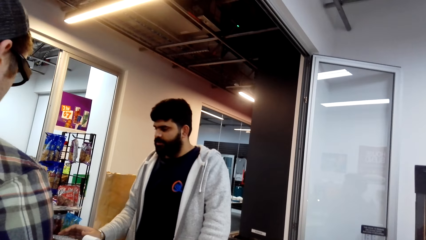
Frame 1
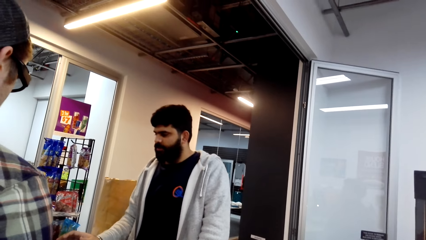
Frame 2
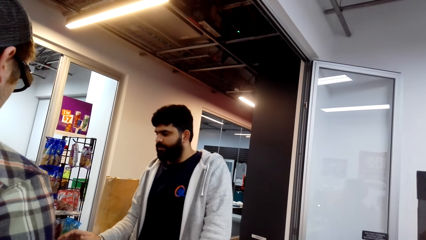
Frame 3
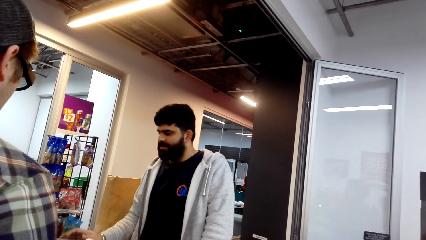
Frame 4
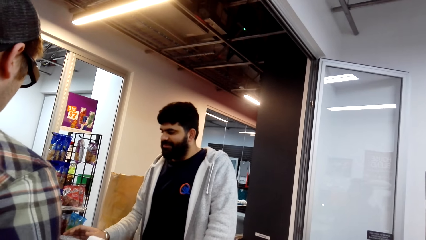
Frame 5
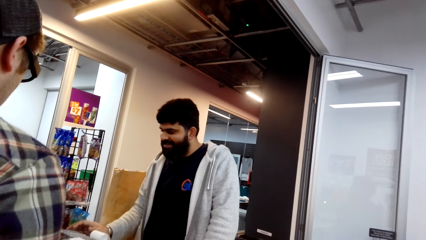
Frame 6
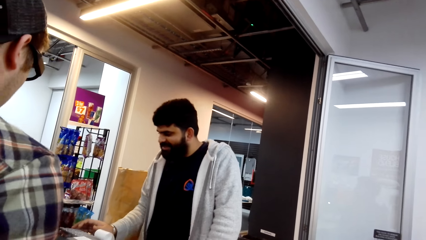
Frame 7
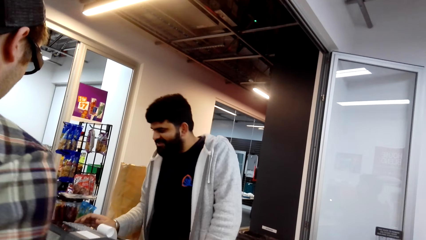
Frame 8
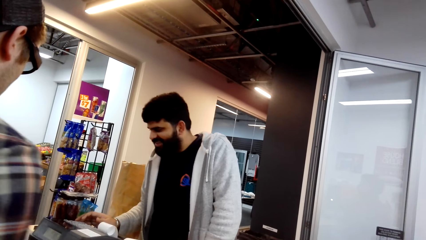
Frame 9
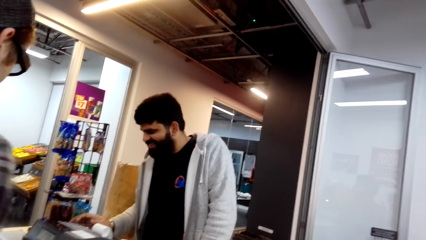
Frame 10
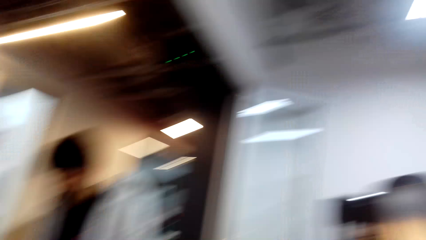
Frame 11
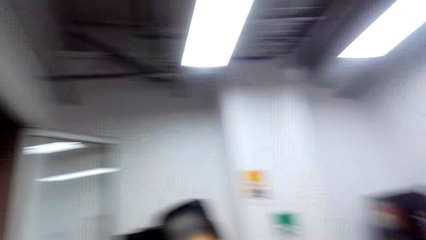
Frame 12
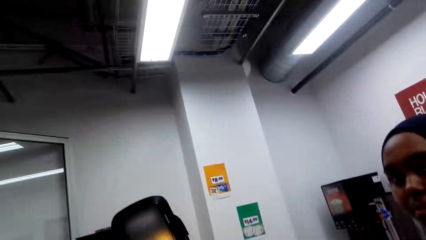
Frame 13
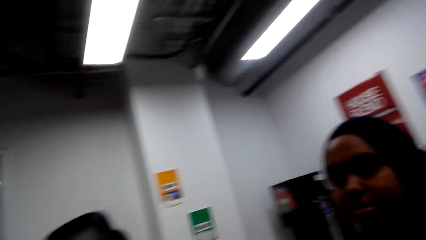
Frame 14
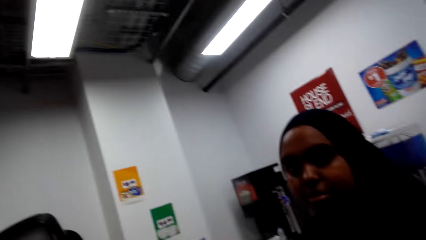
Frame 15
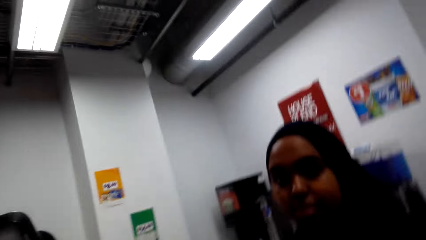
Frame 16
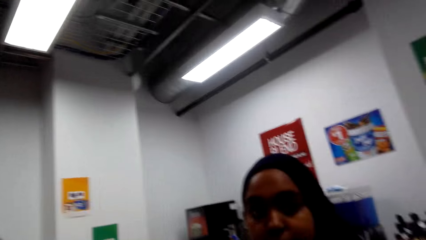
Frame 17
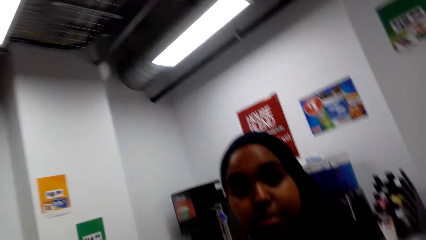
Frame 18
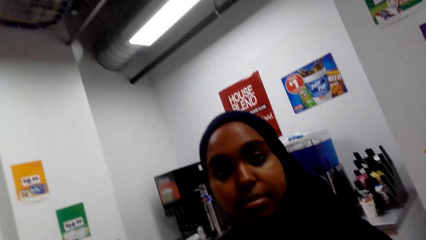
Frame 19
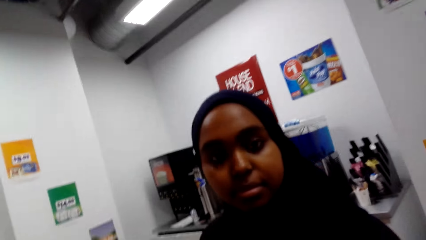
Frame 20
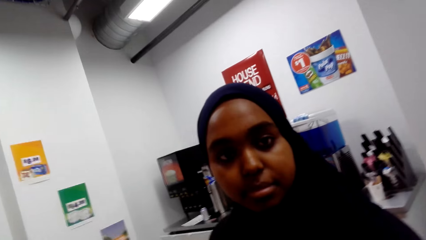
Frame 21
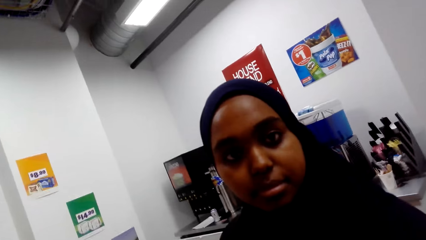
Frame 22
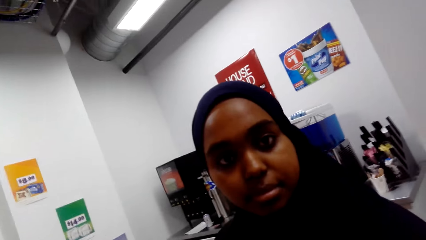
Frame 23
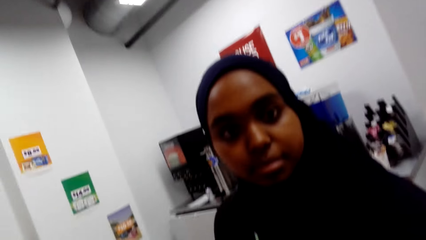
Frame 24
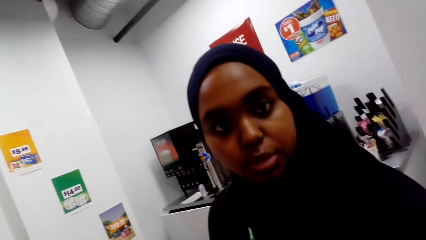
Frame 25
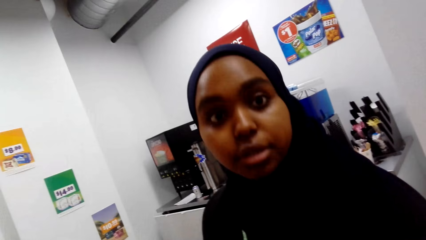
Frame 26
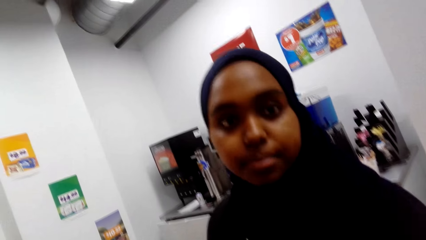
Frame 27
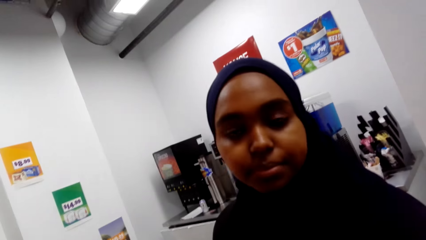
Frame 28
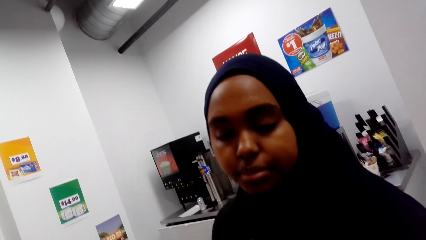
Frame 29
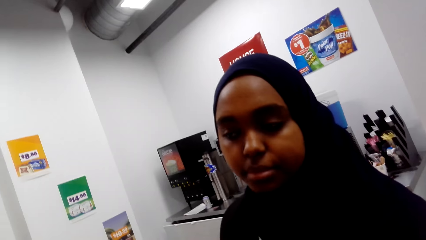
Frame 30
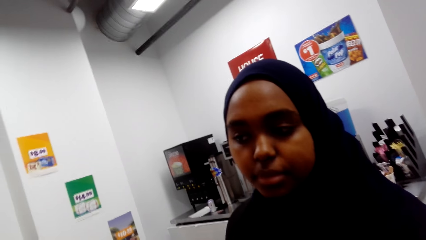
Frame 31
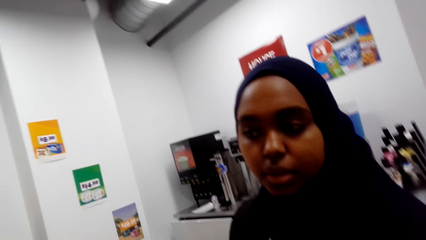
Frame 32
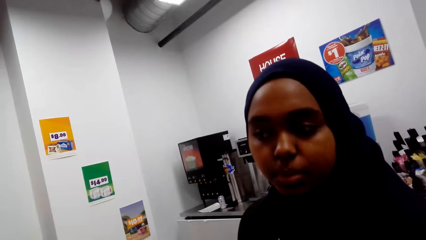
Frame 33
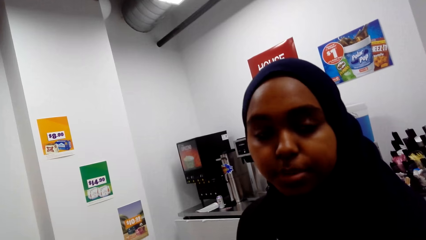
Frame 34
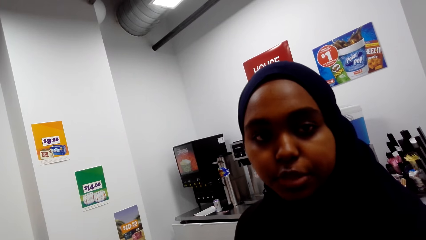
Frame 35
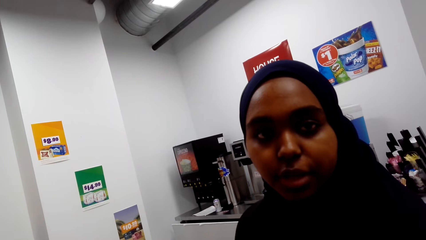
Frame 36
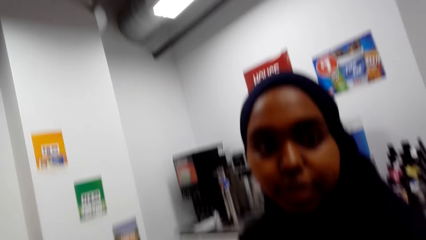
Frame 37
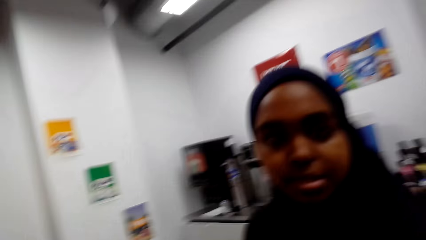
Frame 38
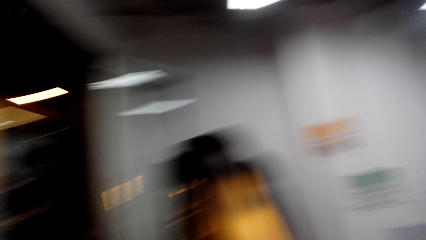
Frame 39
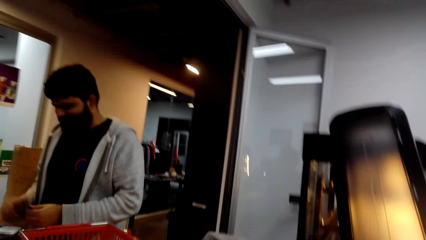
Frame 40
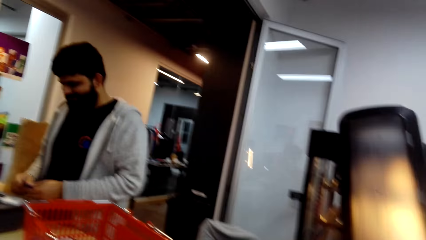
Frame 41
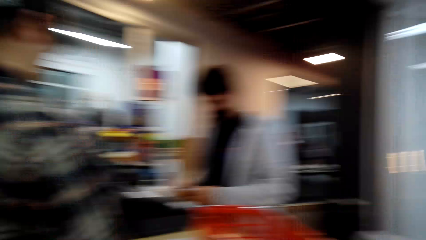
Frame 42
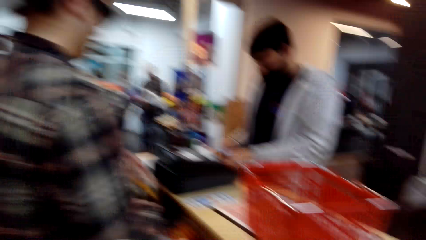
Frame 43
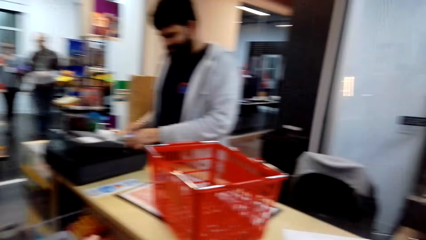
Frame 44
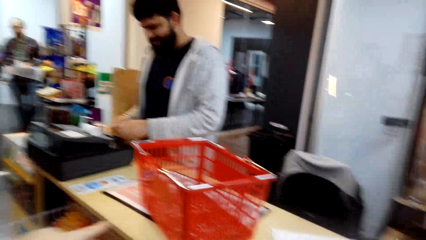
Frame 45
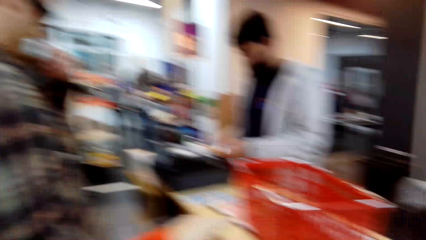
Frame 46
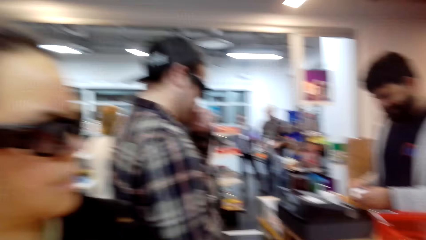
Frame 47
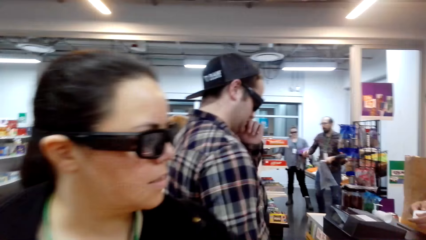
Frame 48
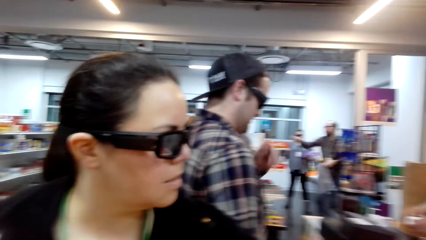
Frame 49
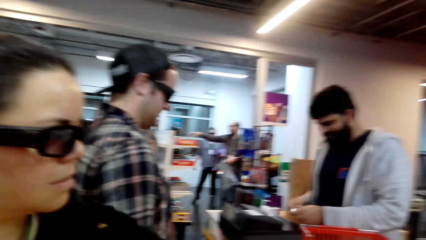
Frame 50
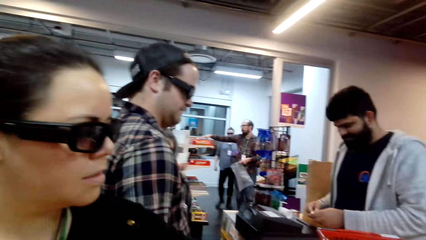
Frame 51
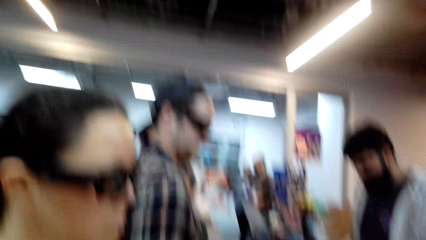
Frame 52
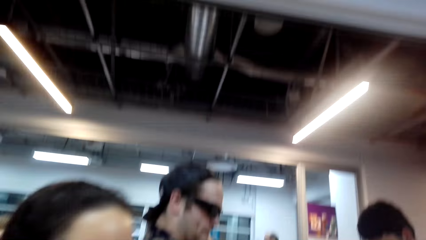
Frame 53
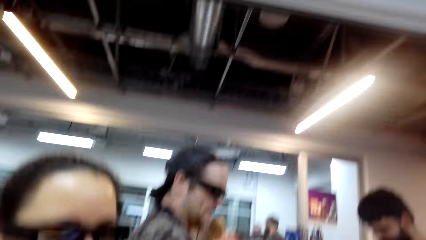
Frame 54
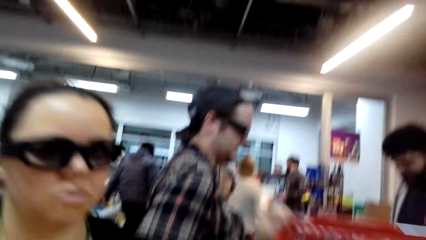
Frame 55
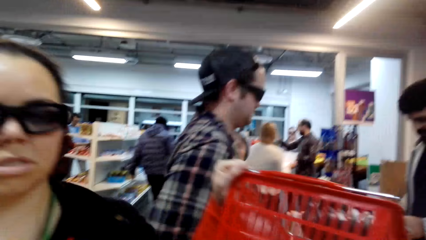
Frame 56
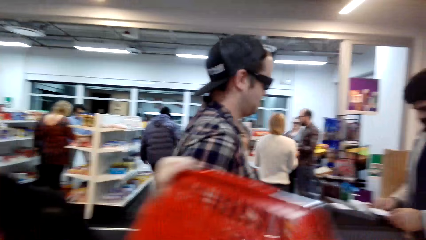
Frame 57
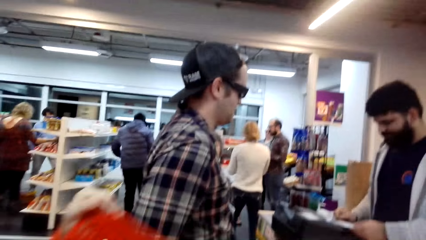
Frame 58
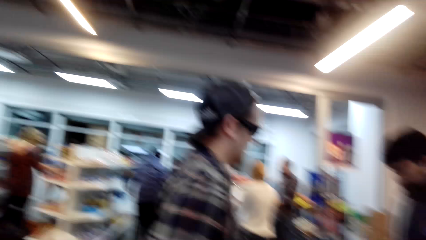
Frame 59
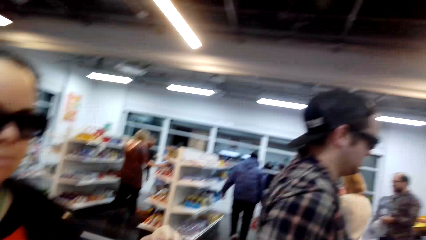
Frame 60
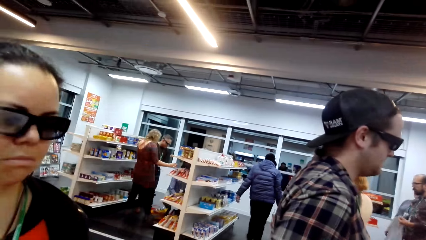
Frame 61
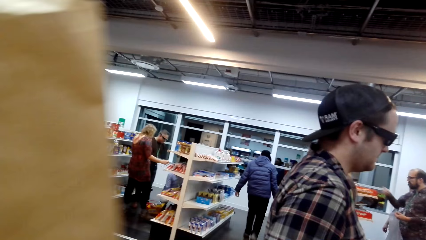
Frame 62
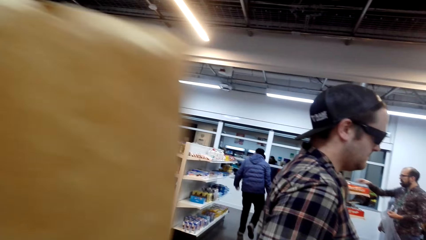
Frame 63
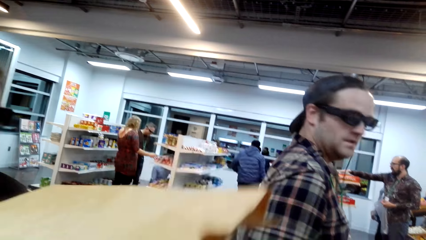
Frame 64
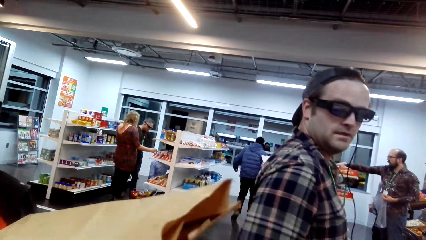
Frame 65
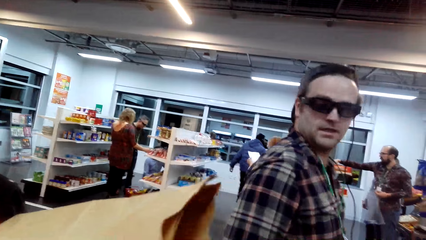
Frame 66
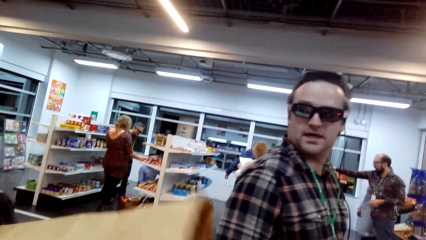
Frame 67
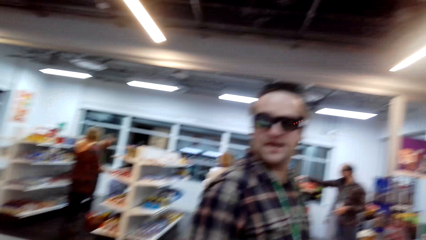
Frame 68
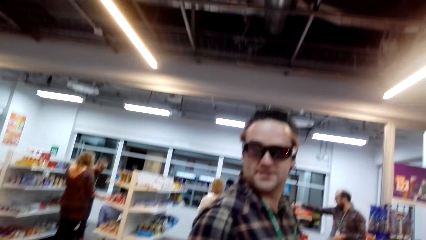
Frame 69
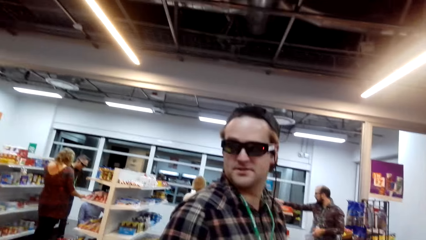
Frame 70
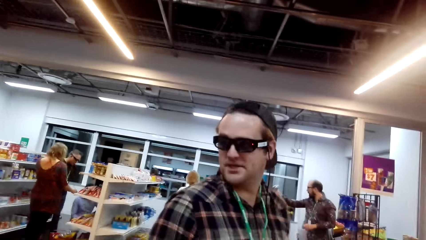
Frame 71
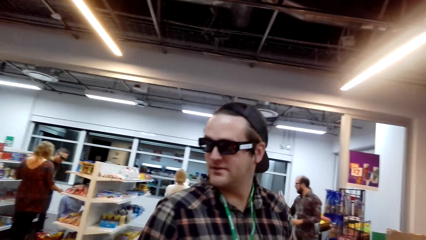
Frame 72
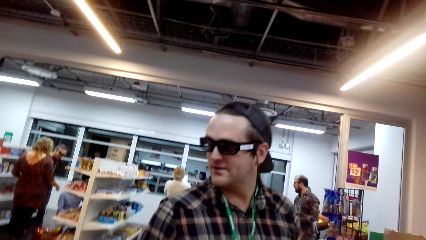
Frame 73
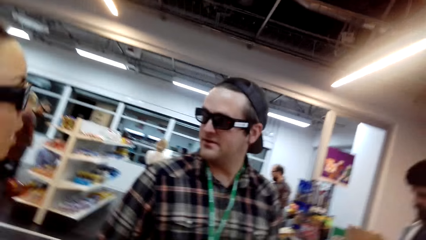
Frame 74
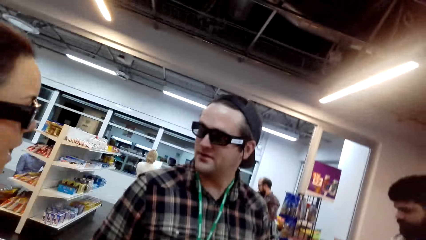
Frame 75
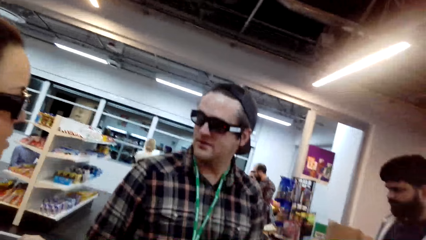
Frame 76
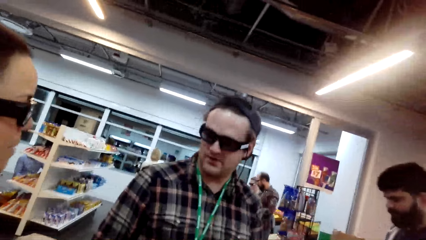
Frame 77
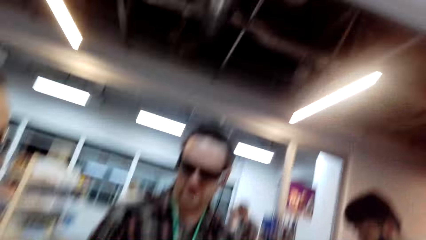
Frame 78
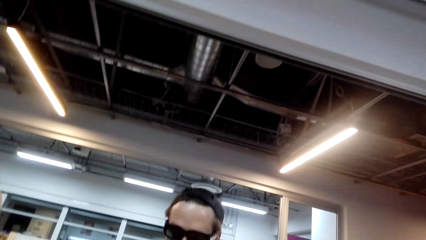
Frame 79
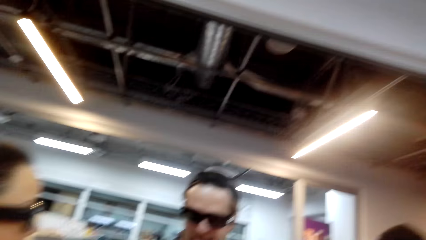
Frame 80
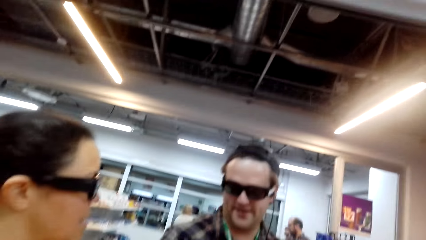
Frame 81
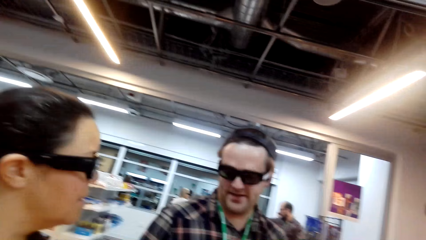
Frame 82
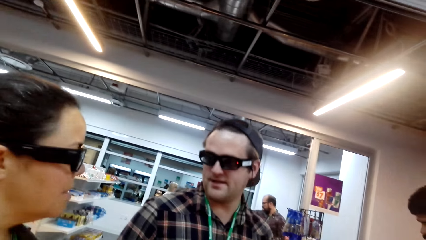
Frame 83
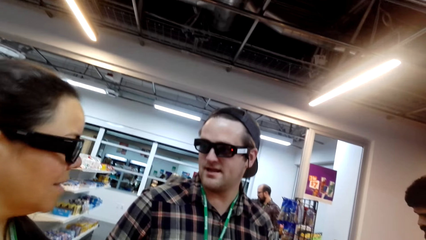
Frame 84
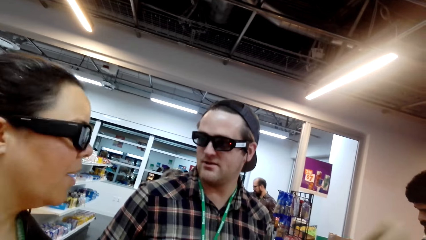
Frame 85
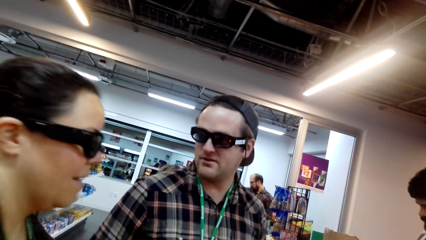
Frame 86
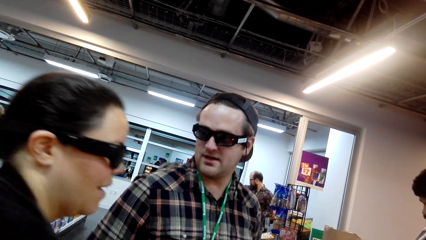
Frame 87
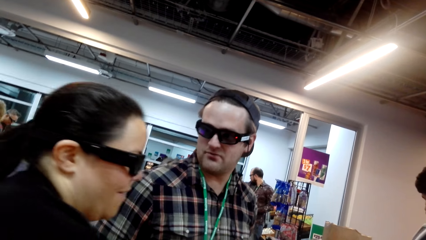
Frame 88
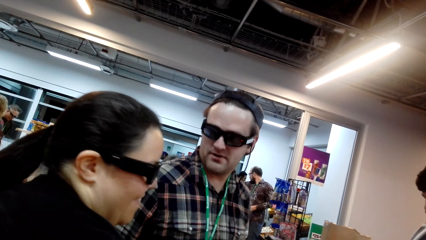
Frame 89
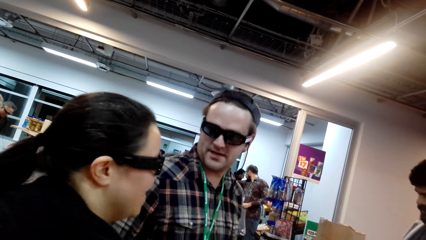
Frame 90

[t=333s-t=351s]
A lady interacts with the camera wearer. A person presses keyboard keys. Another lady carries the shopping bag. Another person looks behind. The other lady interacts with the other person.
